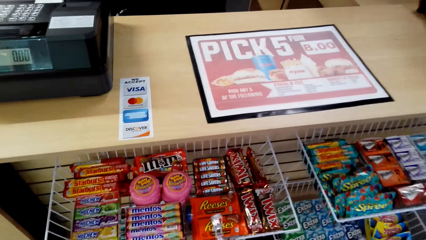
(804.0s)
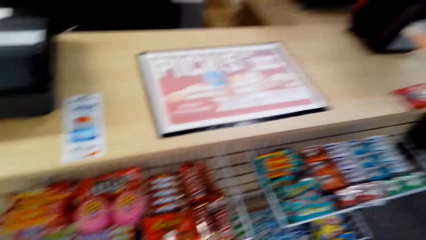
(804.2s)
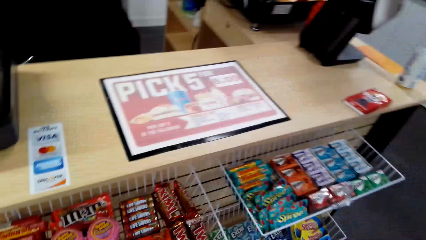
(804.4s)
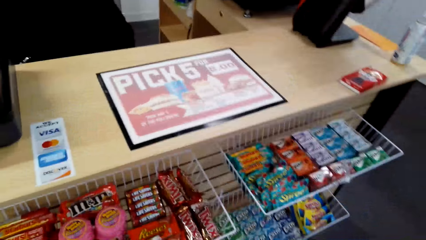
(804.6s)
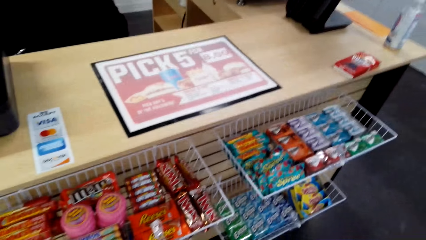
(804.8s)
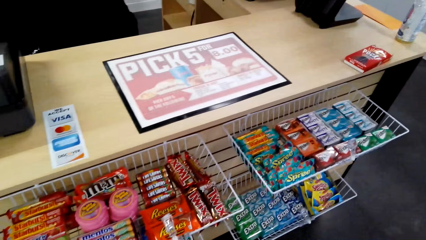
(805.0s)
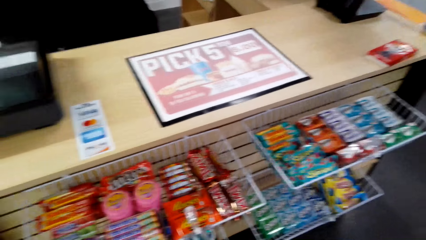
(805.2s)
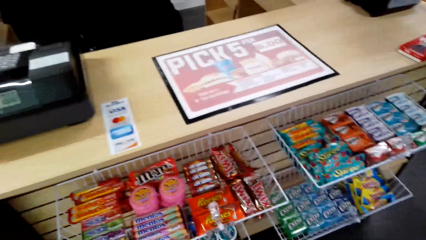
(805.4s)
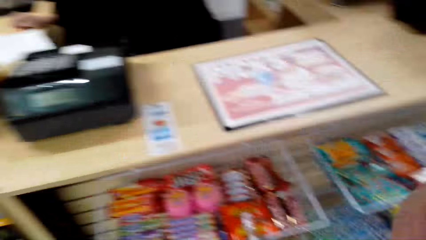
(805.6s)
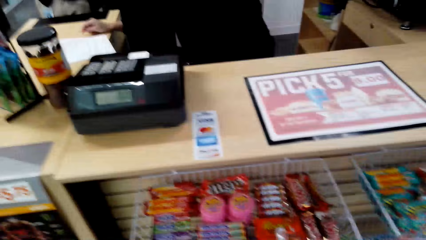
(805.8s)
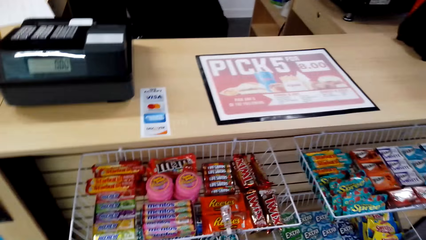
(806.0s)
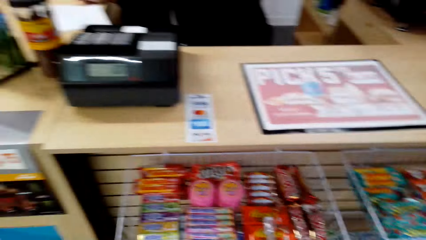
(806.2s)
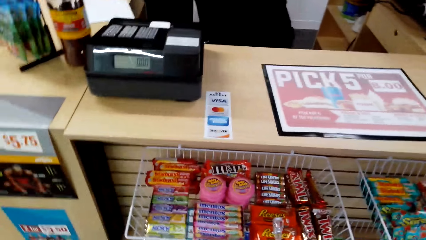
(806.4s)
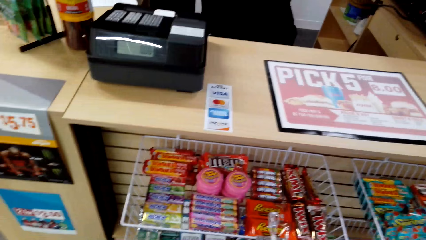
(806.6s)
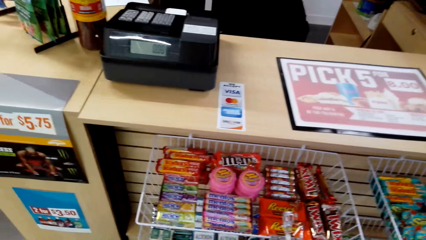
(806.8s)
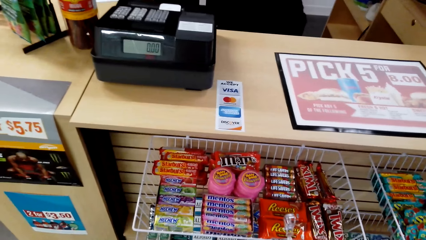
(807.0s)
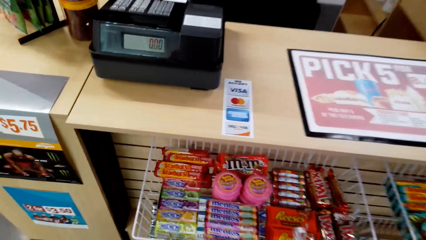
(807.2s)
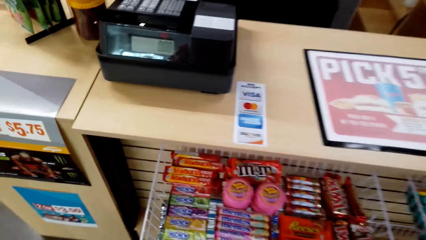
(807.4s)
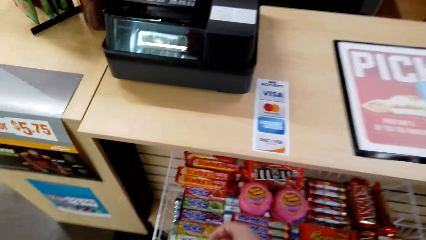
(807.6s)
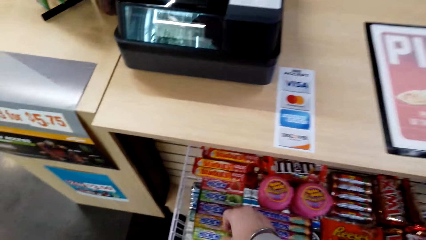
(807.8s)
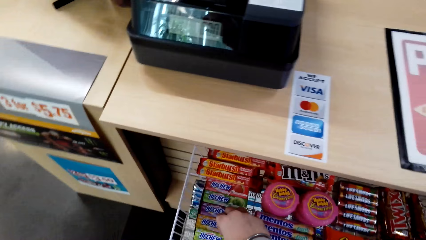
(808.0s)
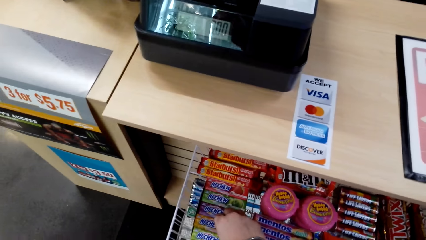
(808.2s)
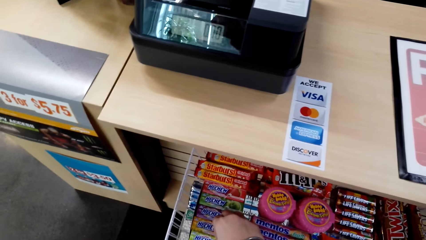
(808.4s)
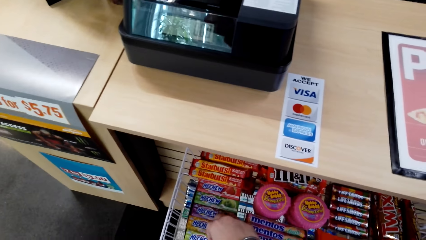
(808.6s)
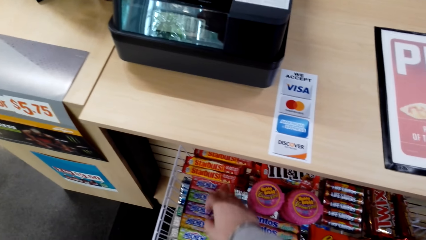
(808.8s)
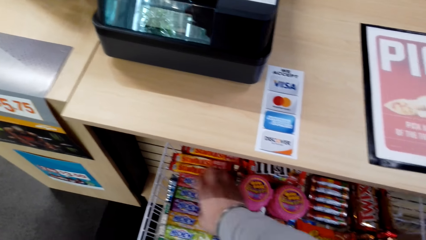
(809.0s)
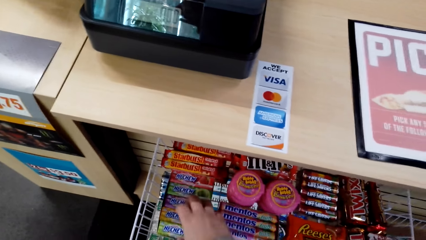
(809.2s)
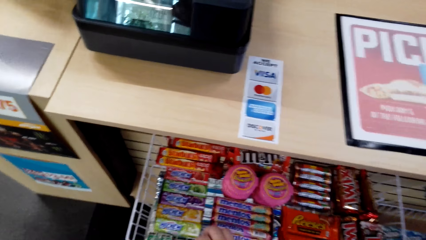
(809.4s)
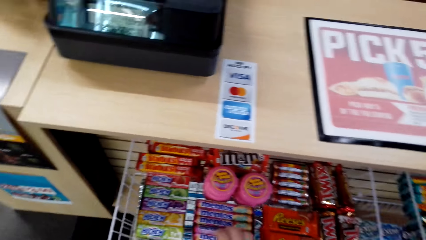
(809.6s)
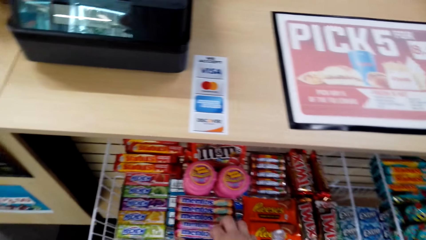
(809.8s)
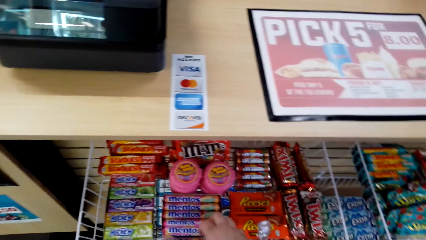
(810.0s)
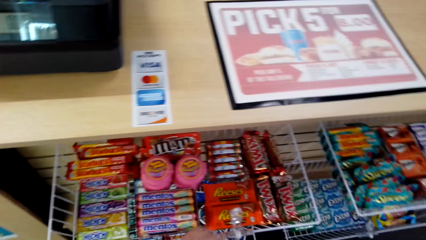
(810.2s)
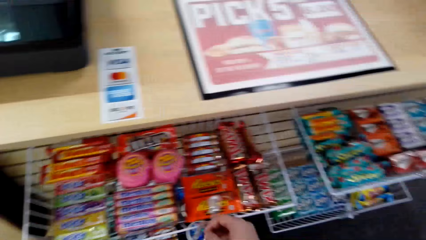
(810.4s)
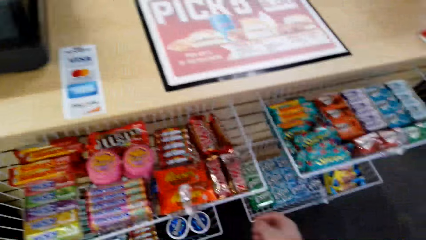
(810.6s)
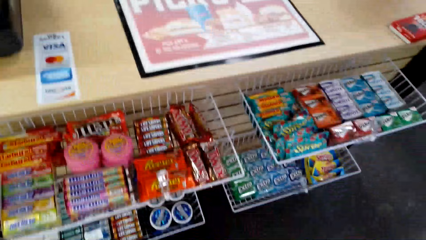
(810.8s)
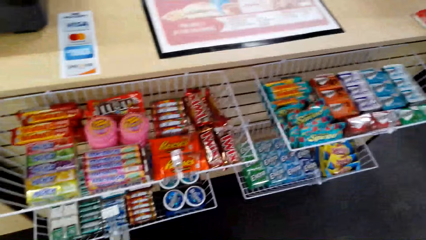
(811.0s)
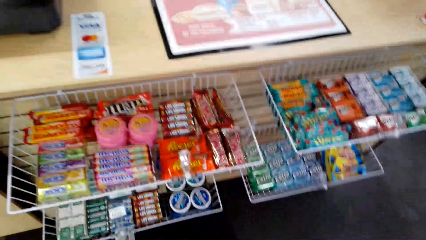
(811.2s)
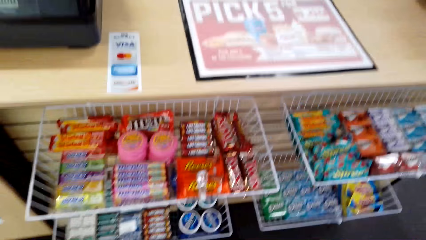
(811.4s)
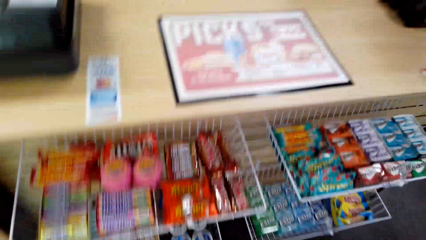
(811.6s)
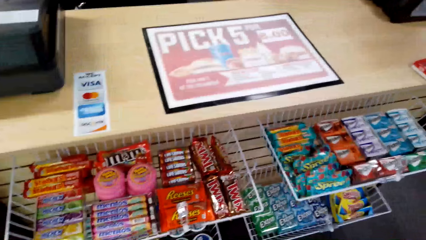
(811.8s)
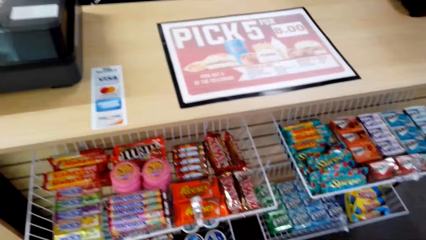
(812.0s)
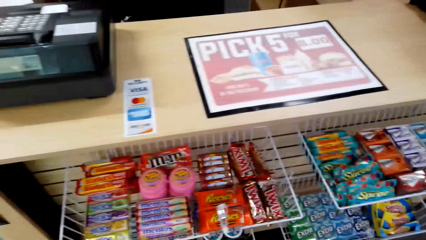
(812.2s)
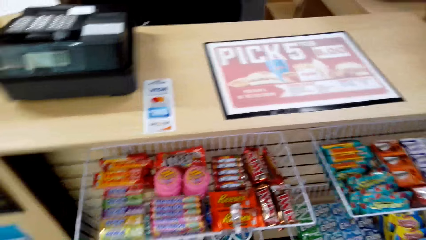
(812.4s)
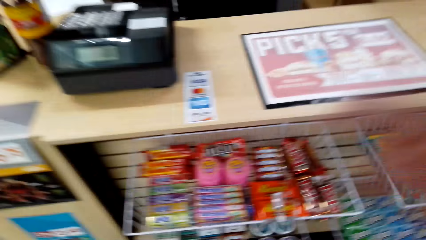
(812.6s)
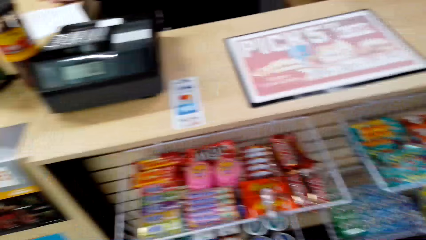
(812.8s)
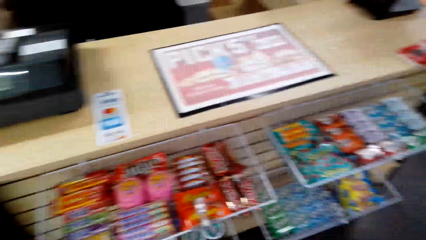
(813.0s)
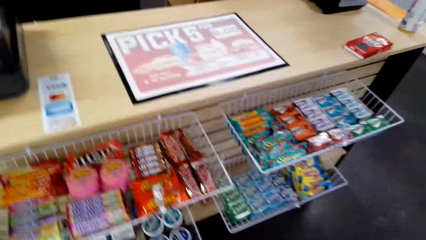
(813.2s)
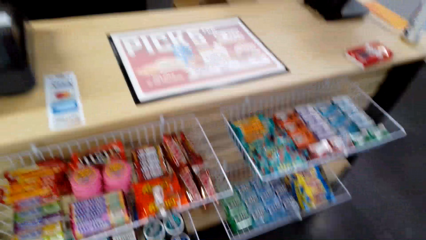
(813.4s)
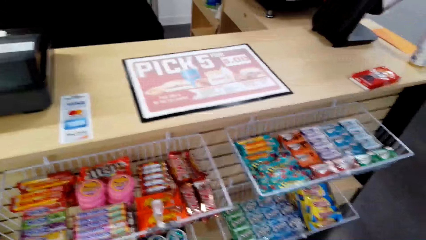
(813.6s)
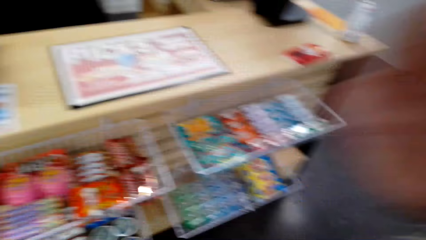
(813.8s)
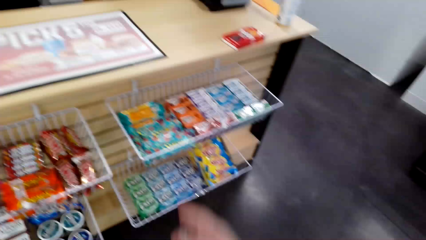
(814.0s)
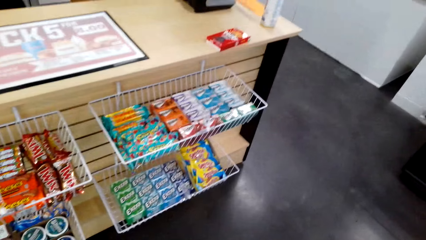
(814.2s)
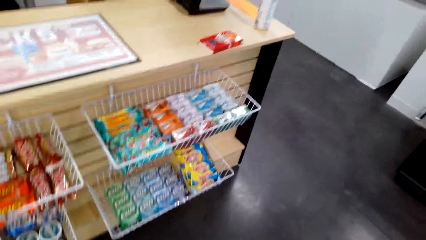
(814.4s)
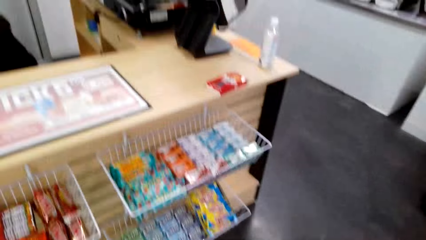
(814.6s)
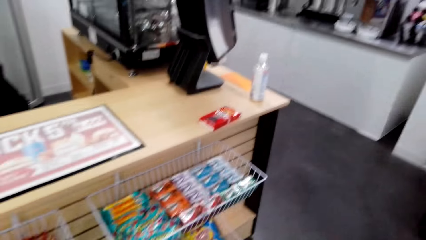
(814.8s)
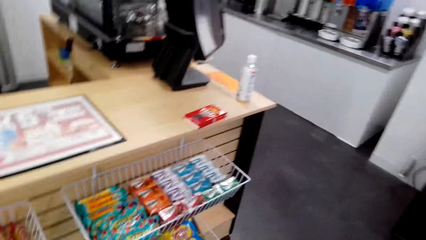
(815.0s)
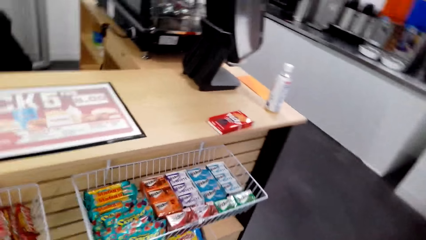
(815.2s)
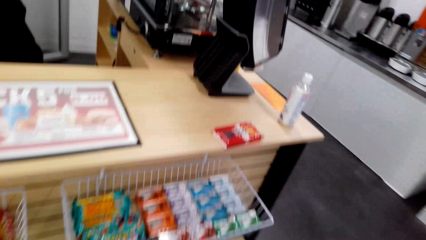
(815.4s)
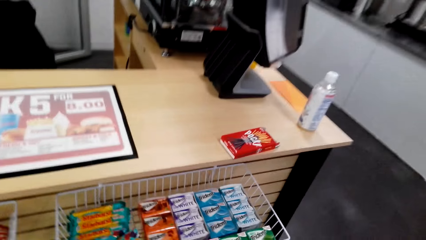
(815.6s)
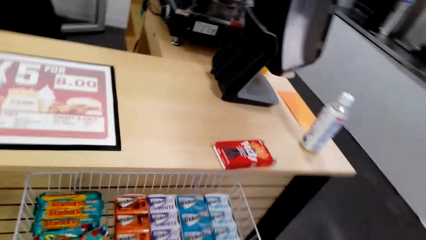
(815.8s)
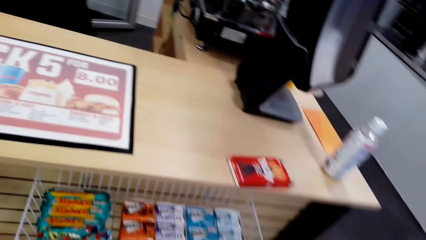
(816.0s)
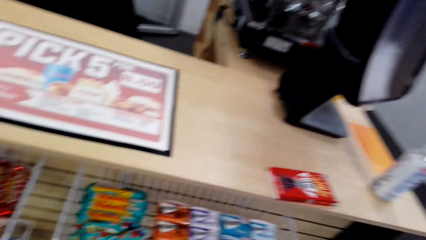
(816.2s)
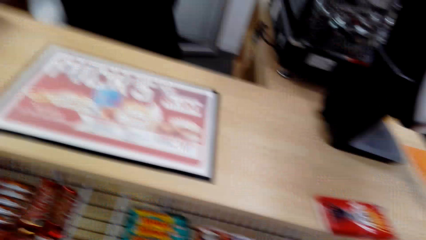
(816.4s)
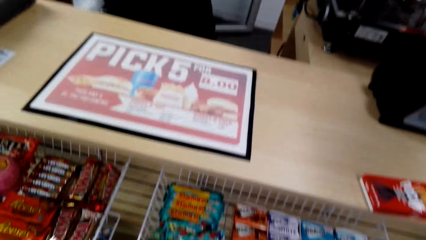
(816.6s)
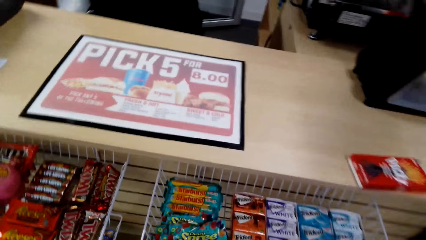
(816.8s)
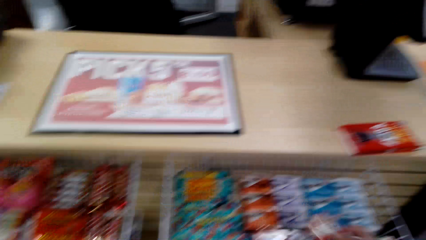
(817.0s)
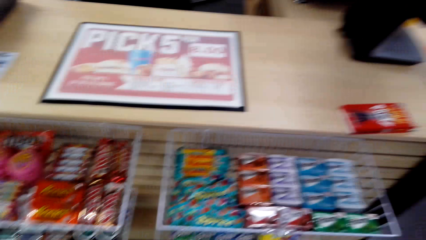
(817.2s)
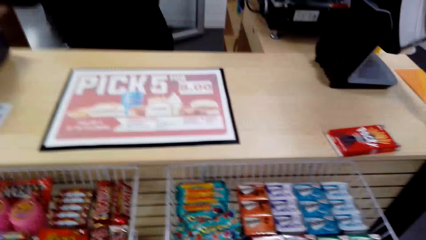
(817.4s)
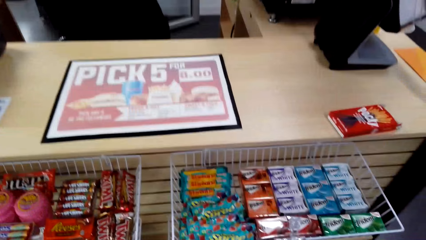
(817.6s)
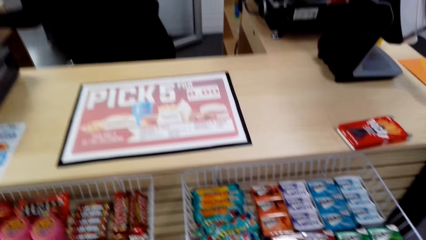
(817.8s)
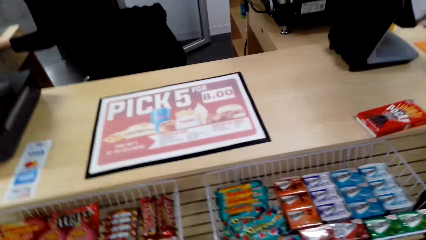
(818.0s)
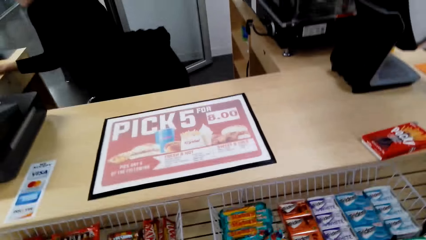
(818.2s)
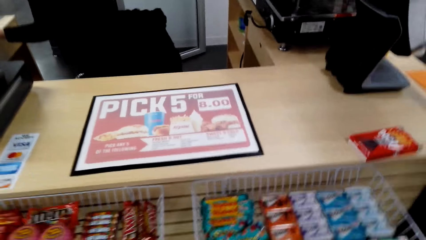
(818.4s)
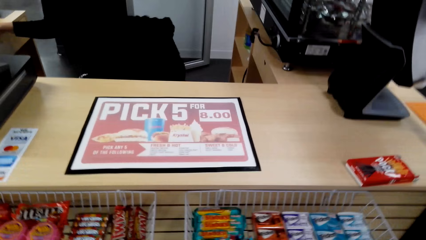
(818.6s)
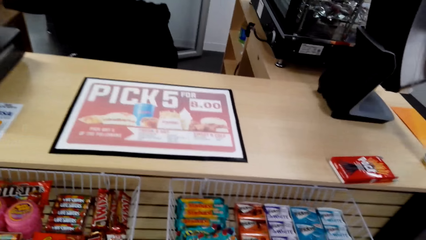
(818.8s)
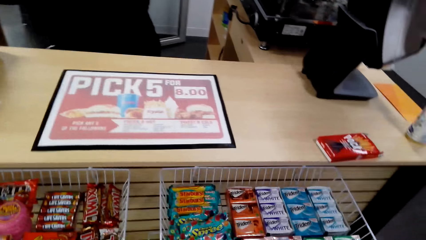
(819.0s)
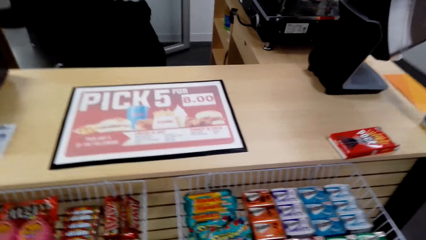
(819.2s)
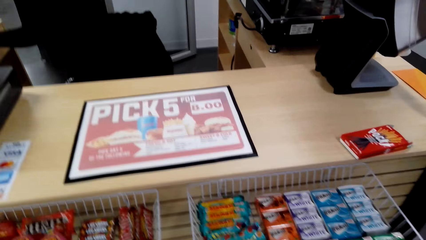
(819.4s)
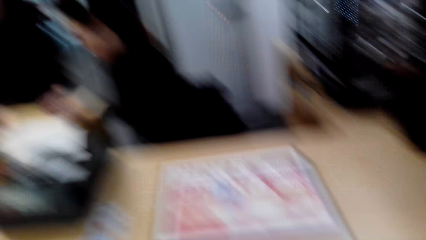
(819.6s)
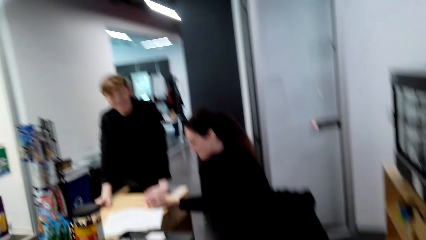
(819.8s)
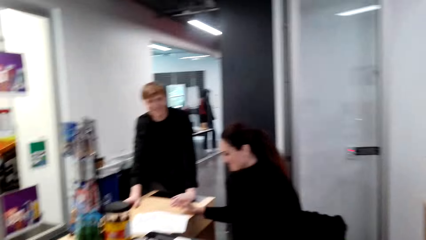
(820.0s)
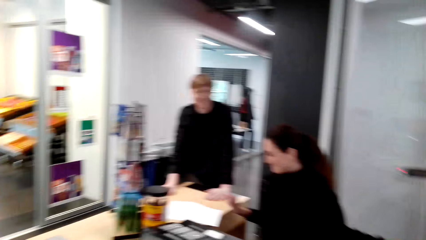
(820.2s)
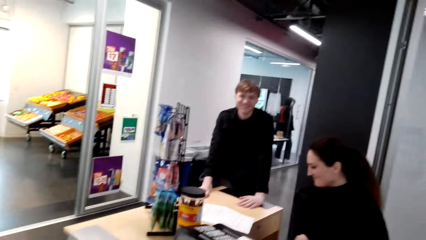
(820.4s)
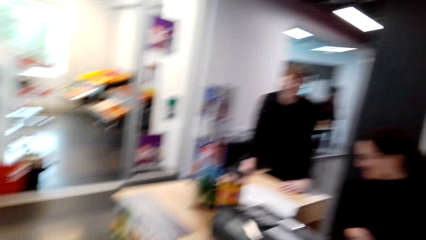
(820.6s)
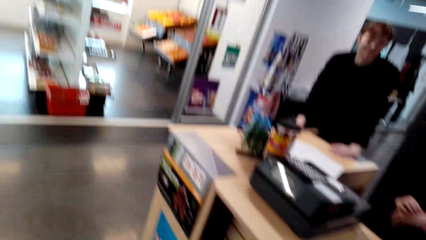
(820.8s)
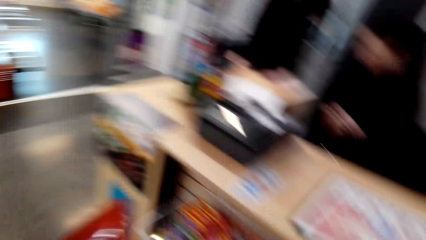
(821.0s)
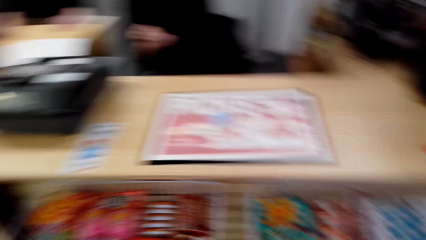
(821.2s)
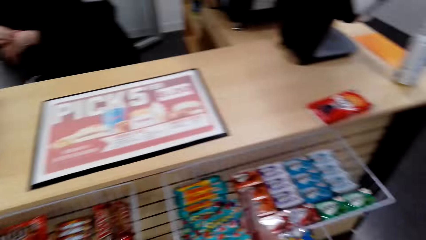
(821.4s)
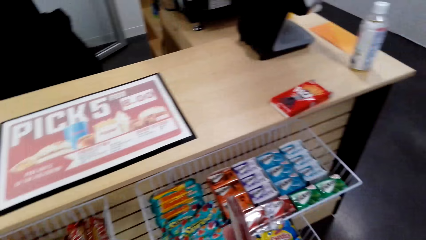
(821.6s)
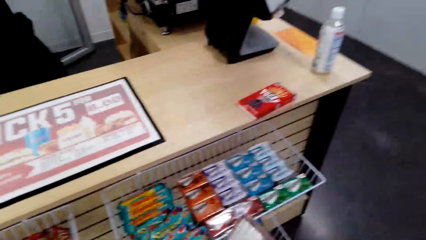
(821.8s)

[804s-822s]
The camera wearer touches the candy bar on the shelf. They move around the shelf. They converse with a woman and a man.
